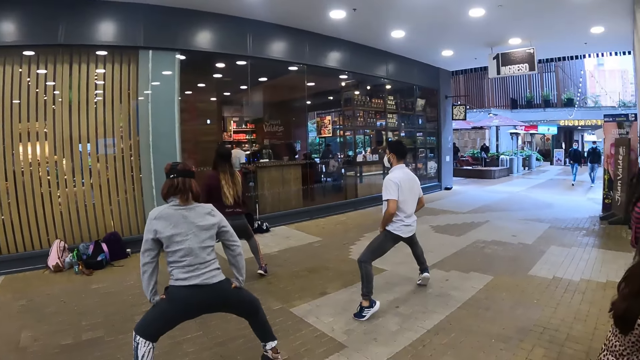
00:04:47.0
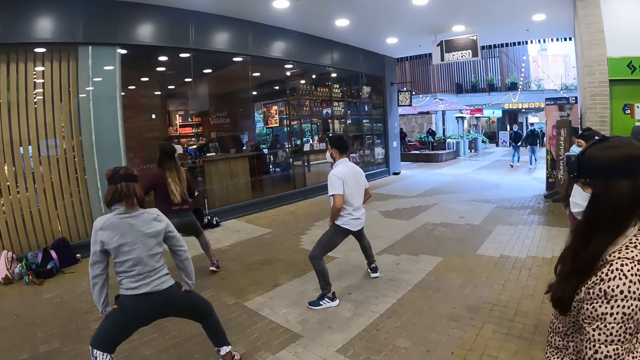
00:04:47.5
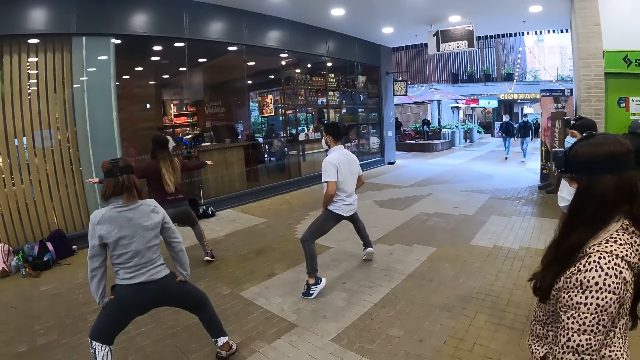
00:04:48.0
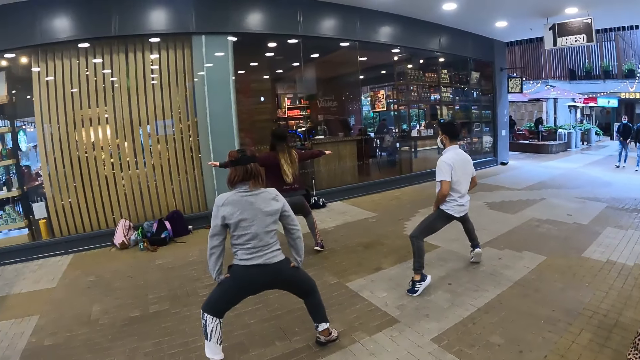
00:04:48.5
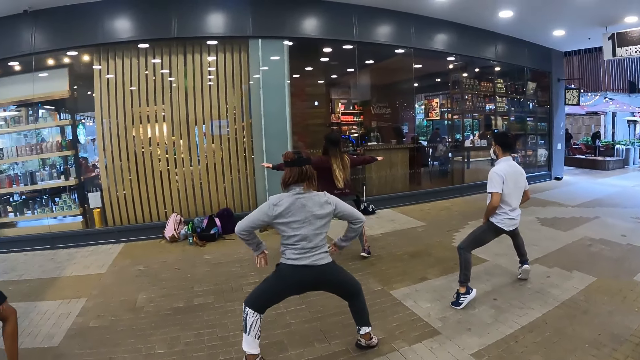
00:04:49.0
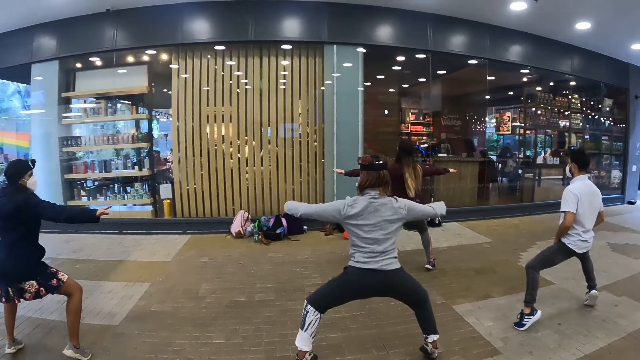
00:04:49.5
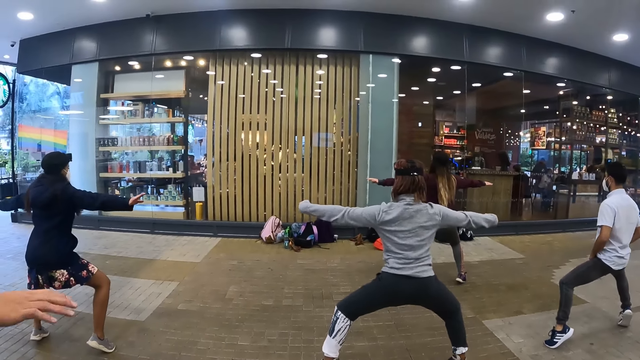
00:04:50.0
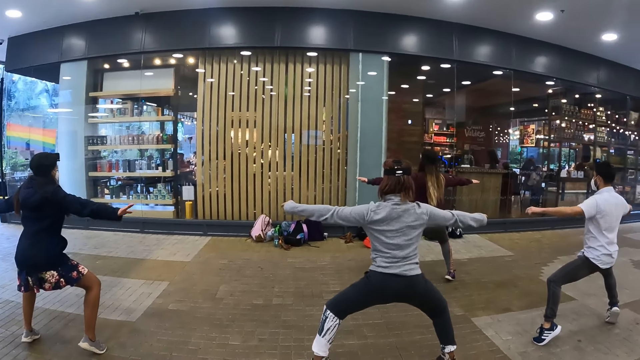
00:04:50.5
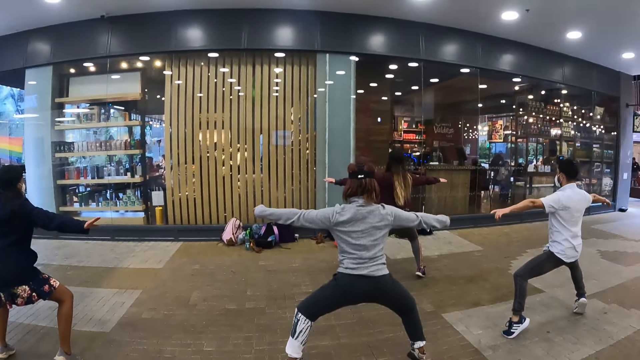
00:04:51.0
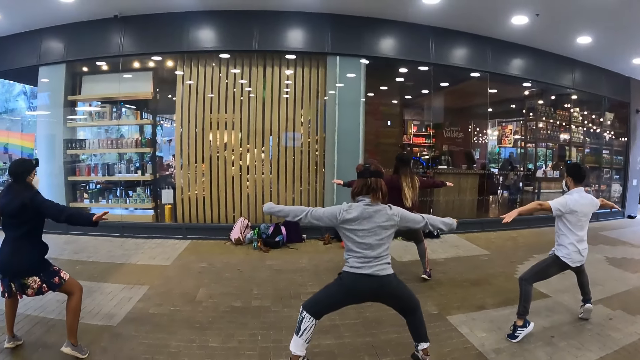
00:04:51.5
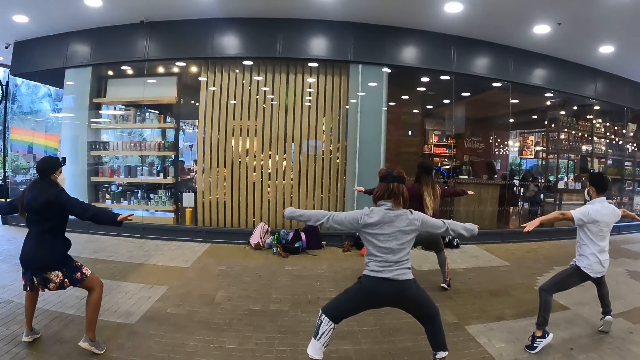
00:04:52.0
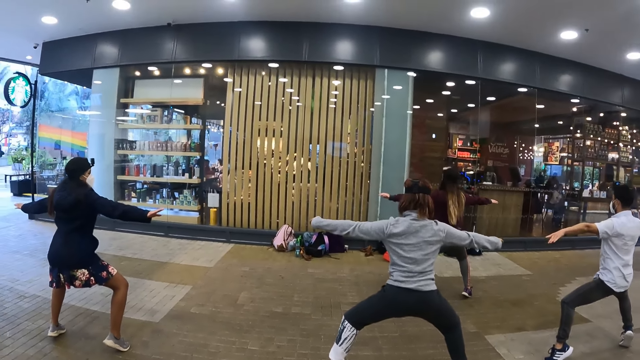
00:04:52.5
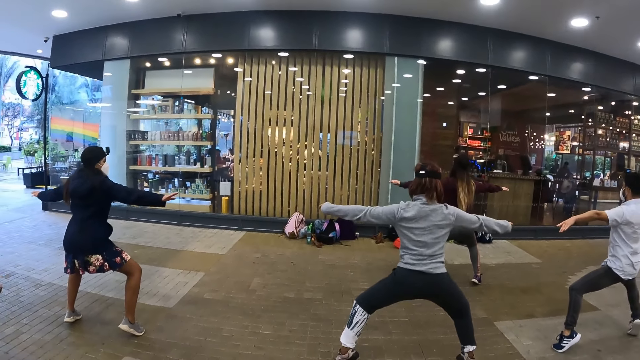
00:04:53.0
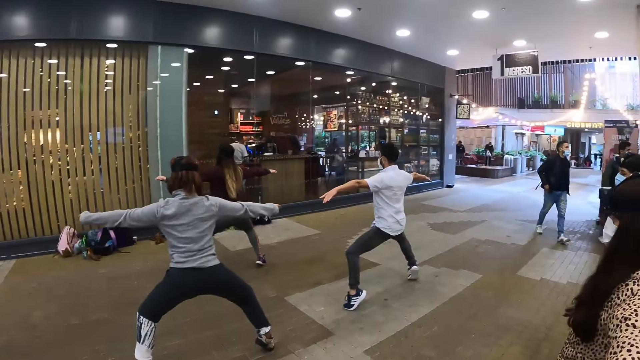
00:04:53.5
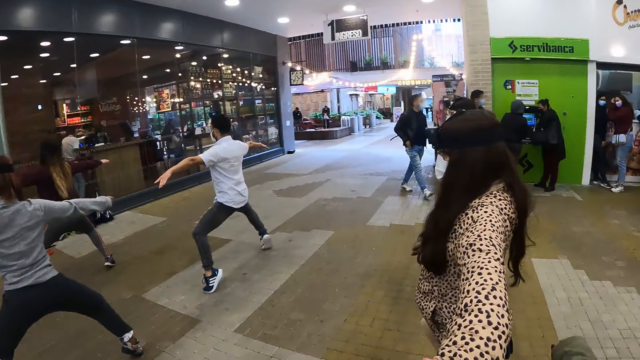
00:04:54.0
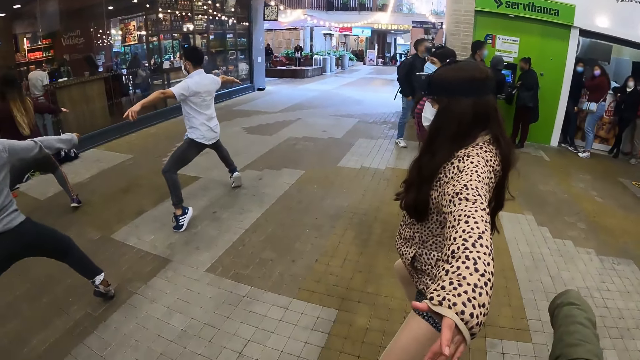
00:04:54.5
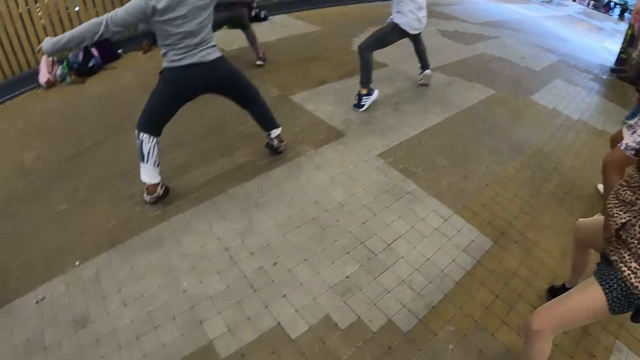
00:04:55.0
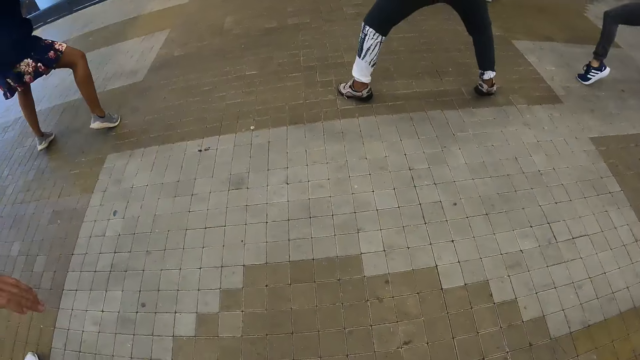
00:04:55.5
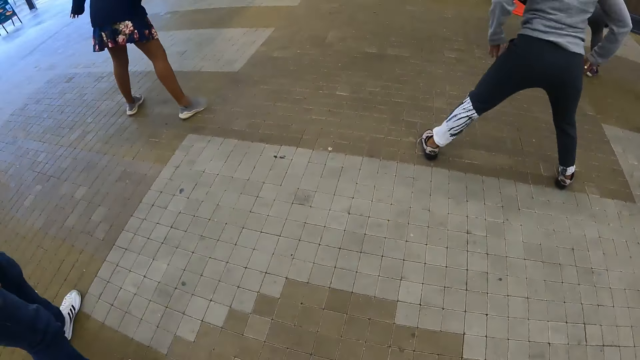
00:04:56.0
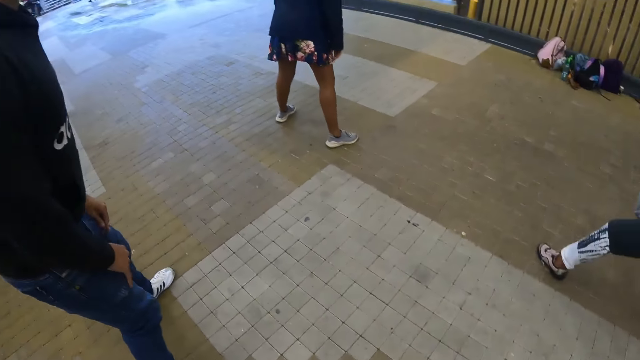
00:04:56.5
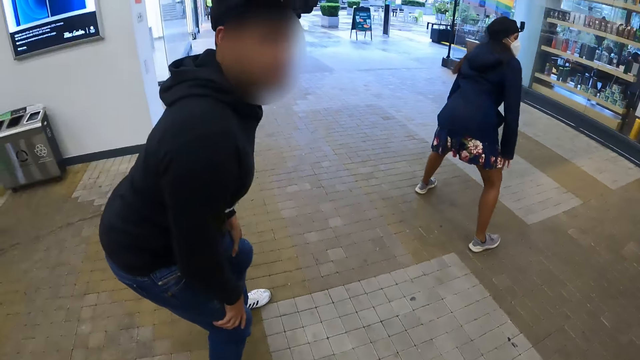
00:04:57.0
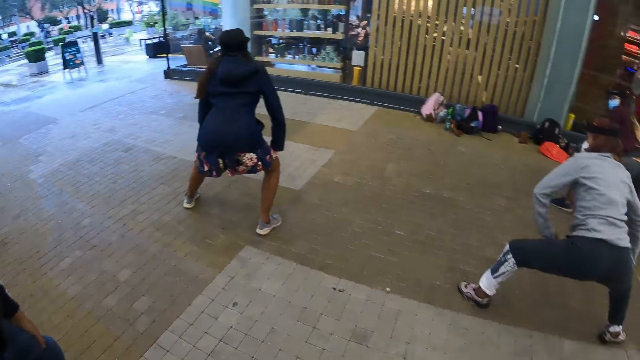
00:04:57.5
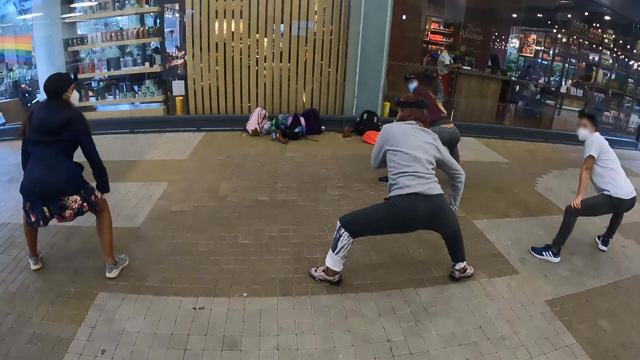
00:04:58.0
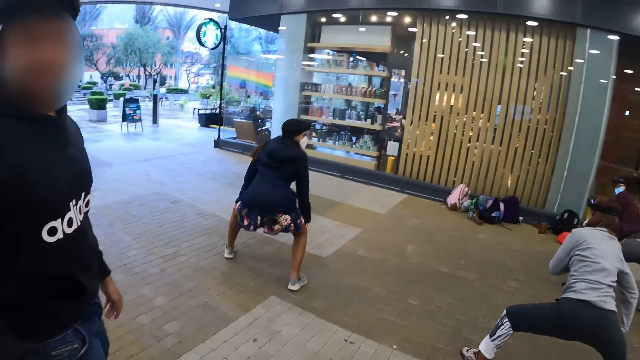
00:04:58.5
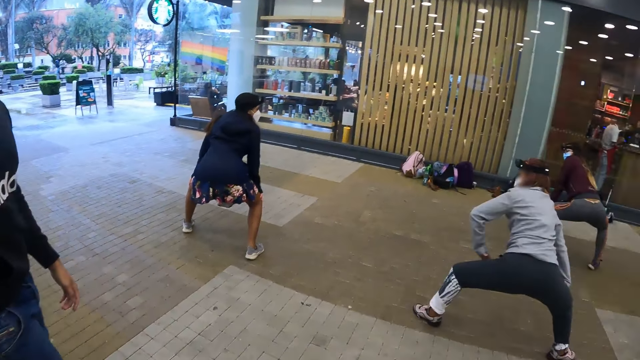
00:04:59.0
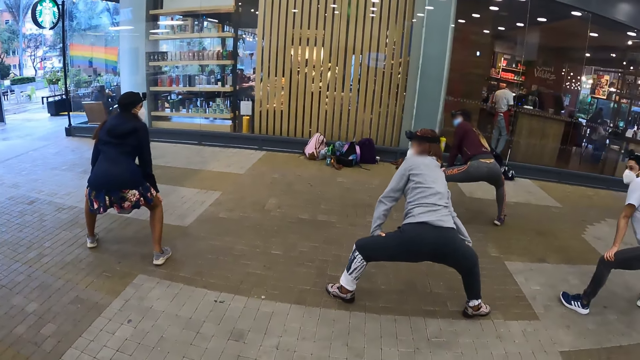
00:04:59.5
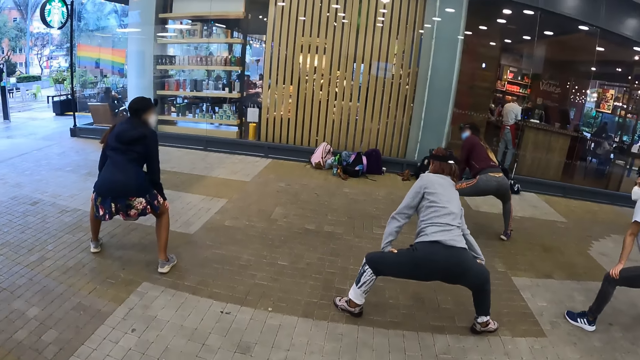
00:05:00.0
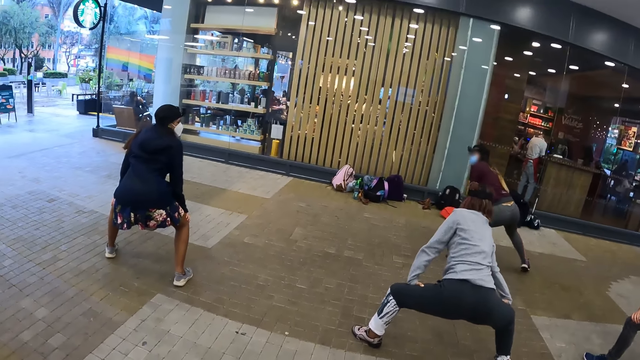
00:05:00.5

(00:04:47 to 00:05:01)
A man lifts the hand. The camera wearer looks around the hall. They lift the hands up. The man holds the knees. The camera wearer looks at another man. The first man converses with the camera wearer. The camera wearer looks at women dance.

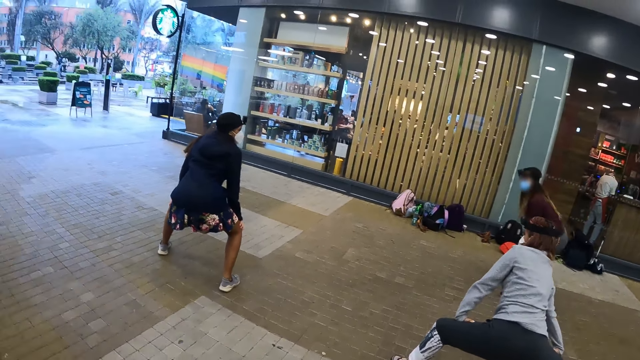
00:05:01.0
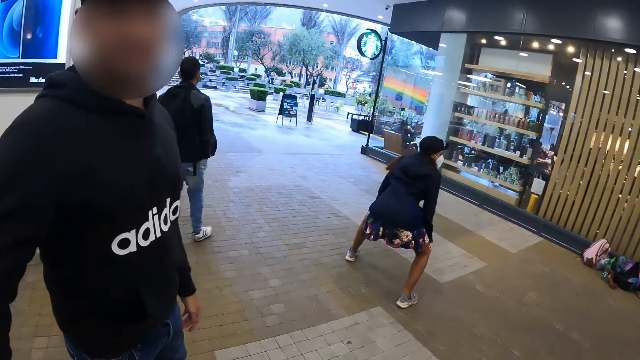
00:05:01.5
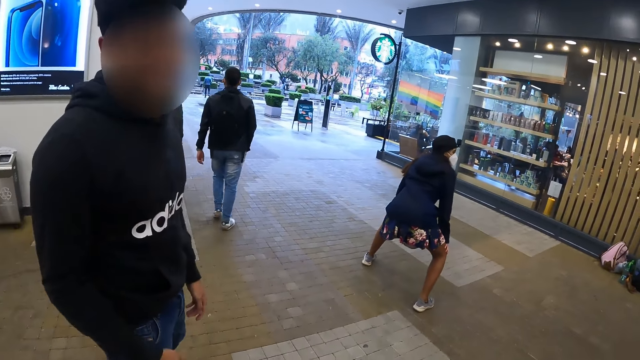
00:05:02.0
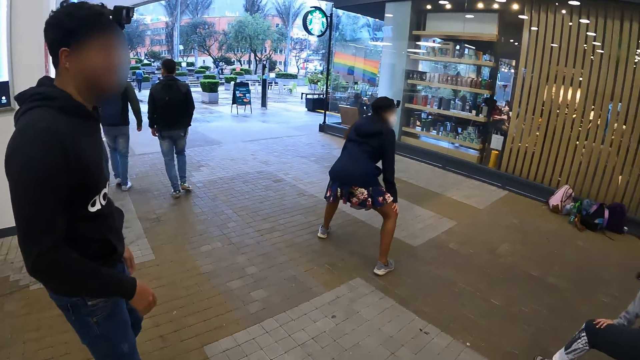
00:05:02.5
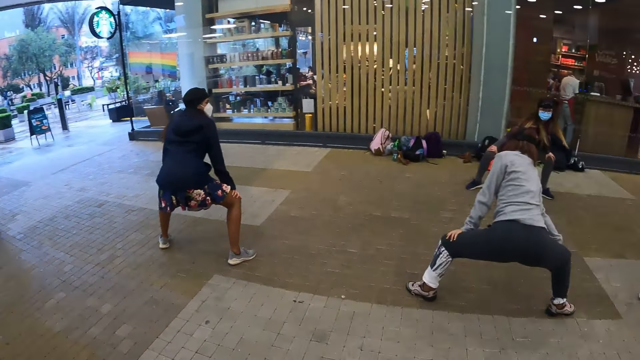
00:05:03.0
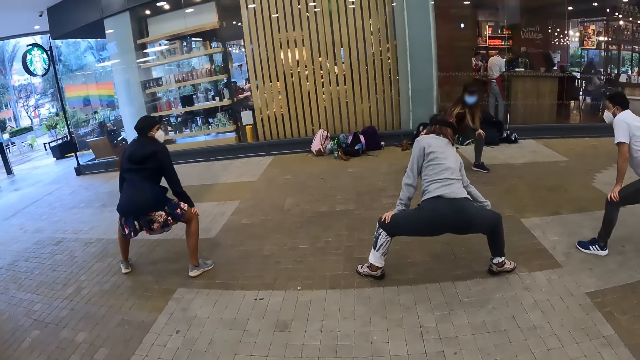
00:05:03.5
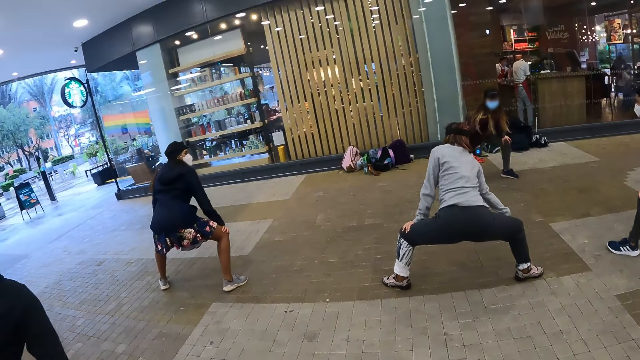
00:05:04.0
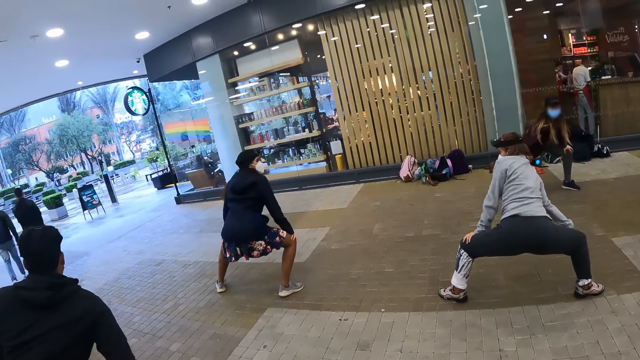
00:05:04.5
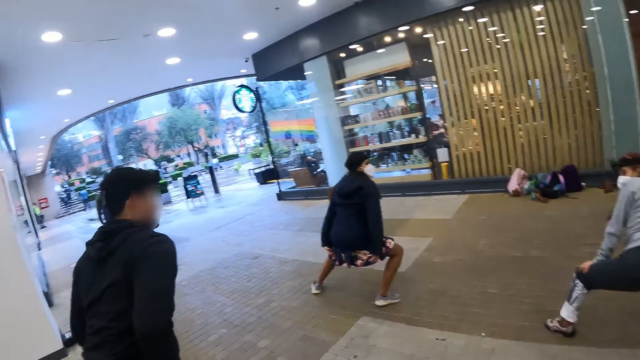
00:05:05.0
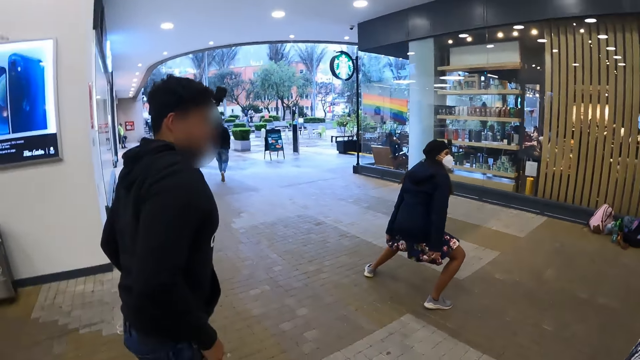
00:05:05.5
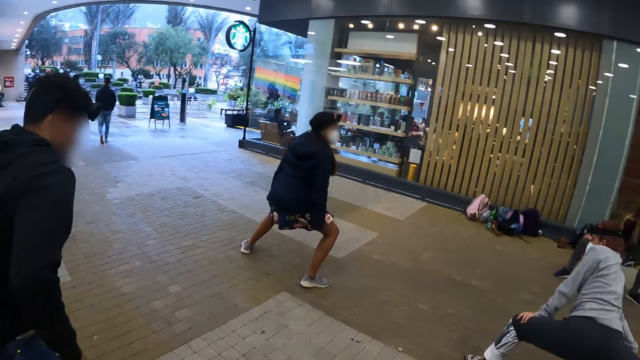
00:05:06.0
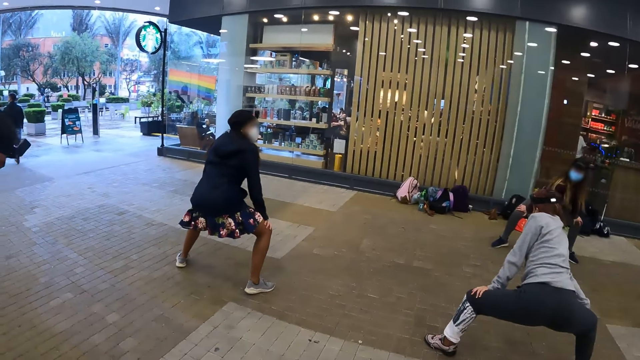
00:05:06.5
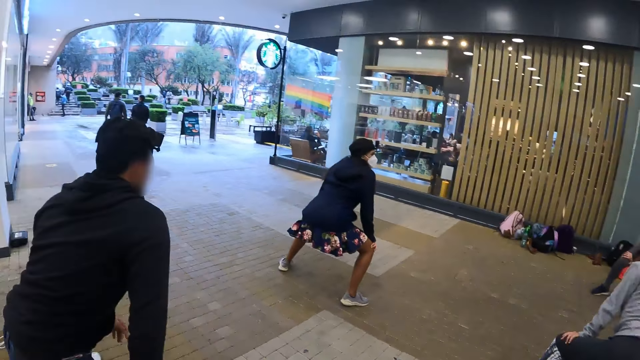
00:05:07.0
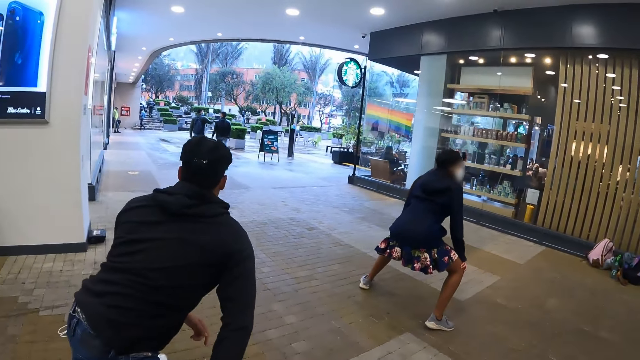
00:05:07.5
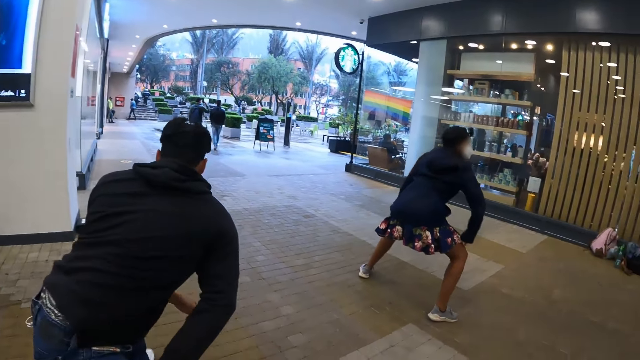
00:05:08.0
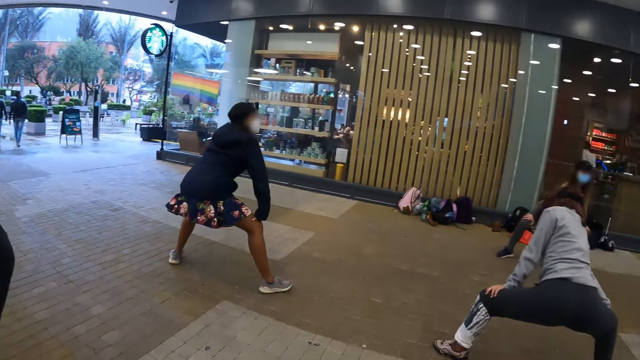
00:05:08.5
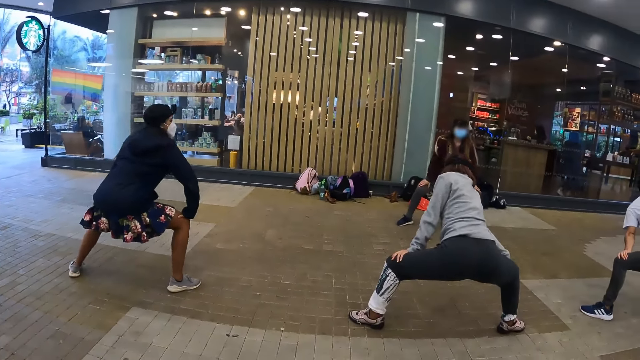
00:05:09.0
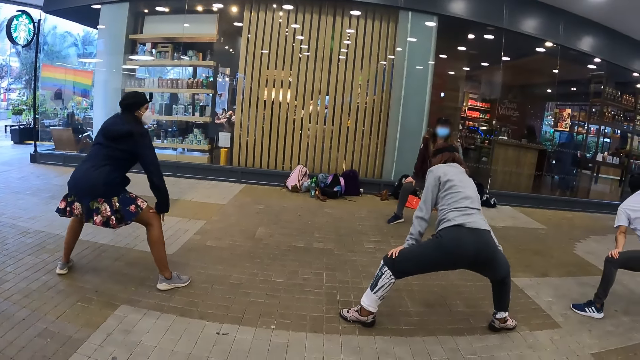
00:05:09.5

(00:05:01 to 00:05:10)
The camera wearer looks at a man. Another man stretches the leg. The camera wearer looks around the hall.
